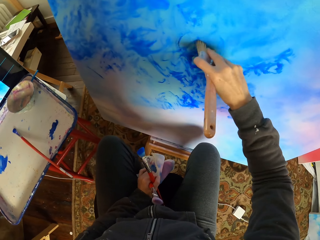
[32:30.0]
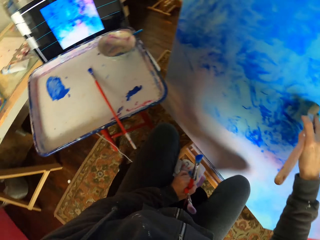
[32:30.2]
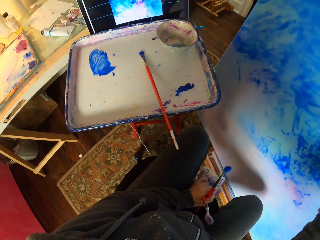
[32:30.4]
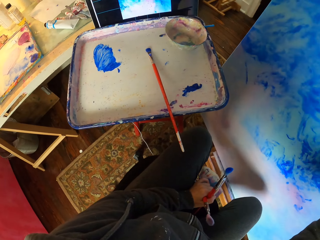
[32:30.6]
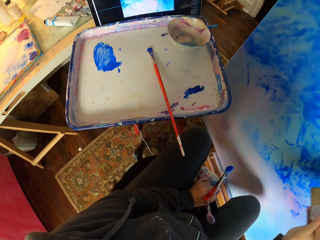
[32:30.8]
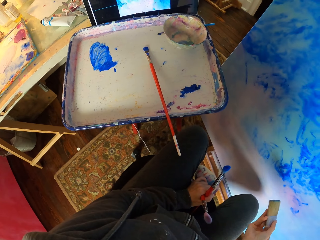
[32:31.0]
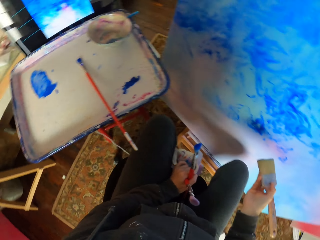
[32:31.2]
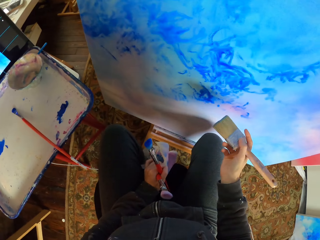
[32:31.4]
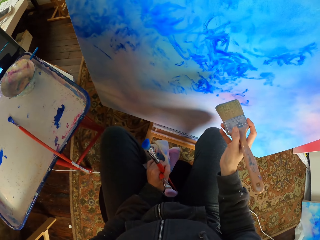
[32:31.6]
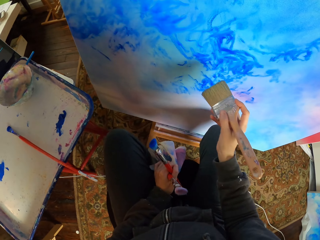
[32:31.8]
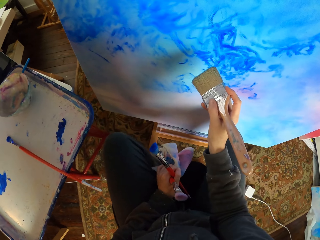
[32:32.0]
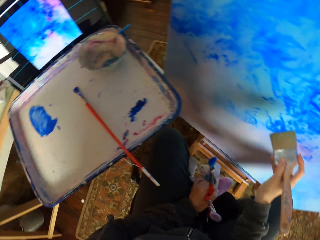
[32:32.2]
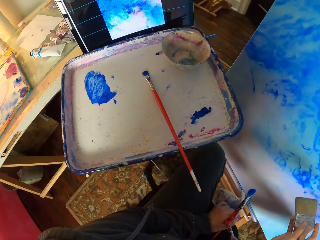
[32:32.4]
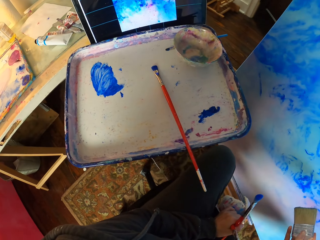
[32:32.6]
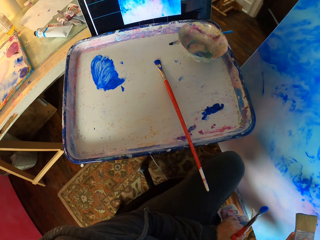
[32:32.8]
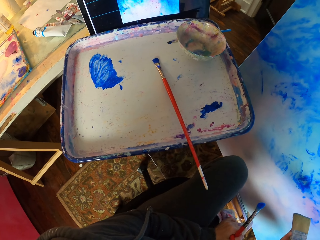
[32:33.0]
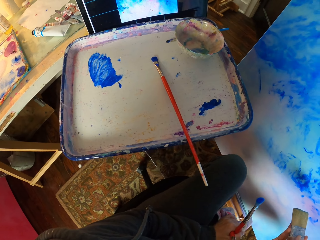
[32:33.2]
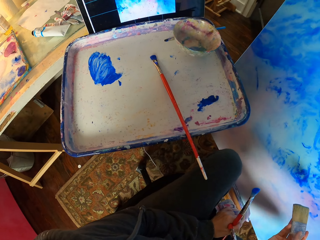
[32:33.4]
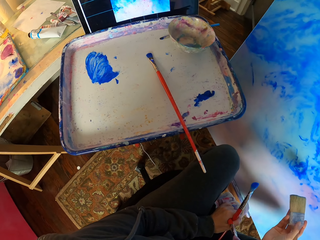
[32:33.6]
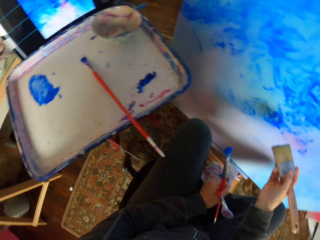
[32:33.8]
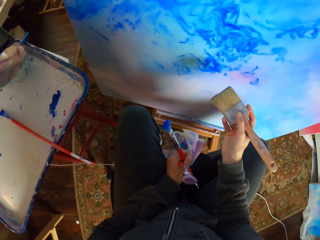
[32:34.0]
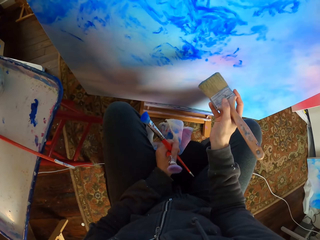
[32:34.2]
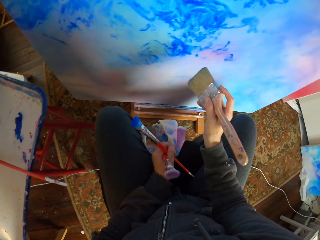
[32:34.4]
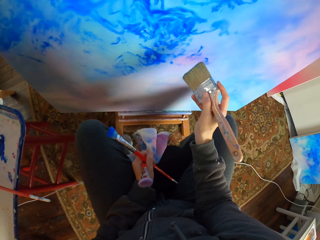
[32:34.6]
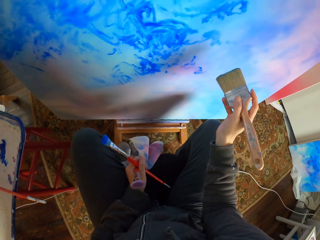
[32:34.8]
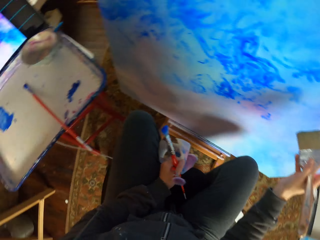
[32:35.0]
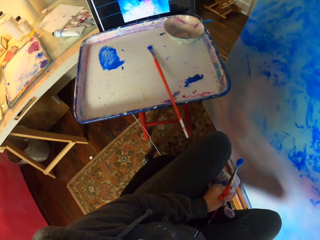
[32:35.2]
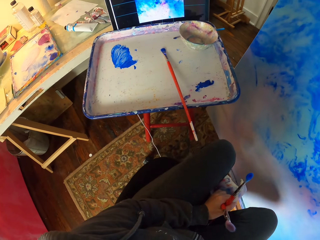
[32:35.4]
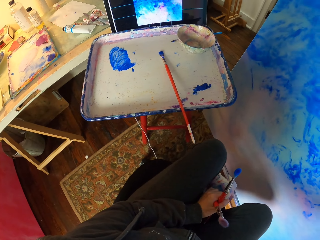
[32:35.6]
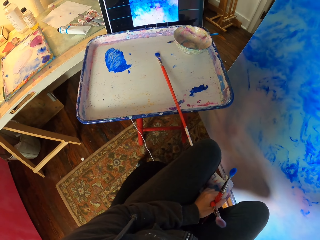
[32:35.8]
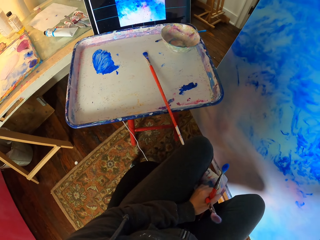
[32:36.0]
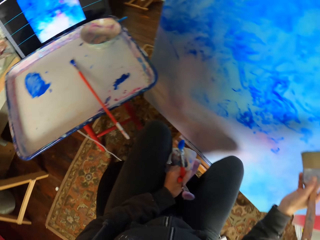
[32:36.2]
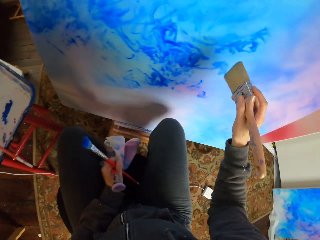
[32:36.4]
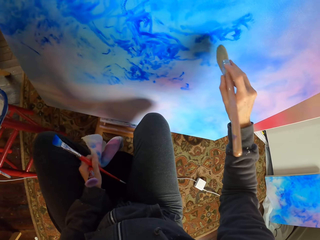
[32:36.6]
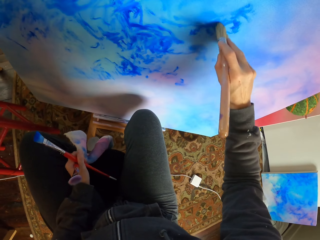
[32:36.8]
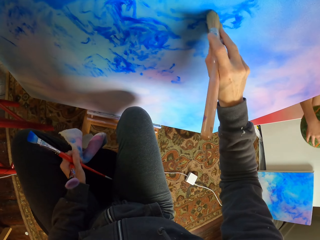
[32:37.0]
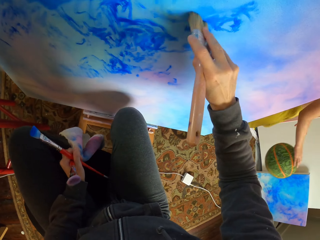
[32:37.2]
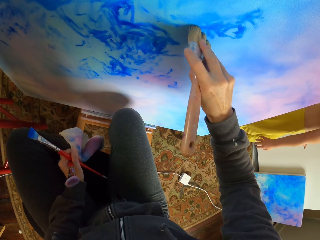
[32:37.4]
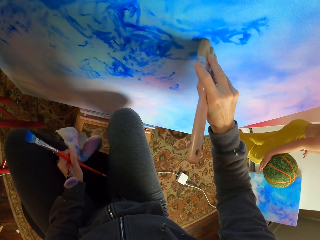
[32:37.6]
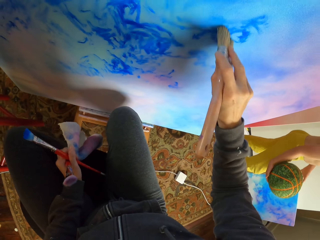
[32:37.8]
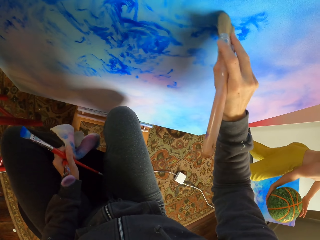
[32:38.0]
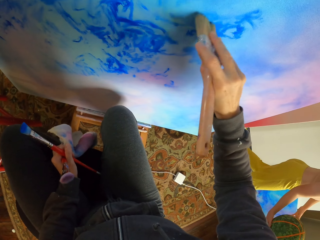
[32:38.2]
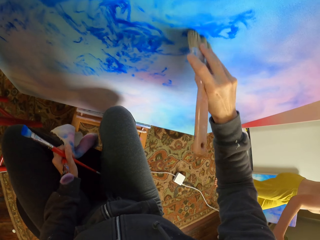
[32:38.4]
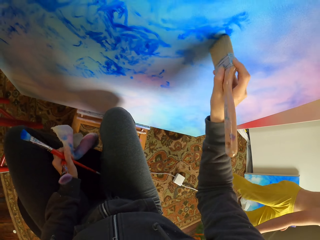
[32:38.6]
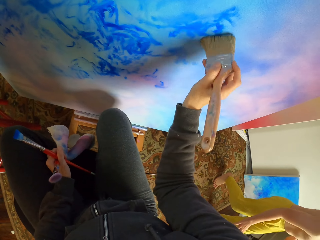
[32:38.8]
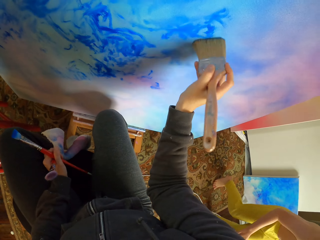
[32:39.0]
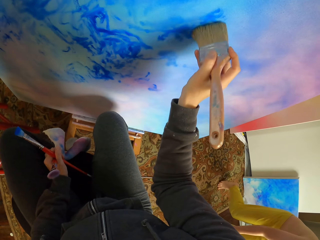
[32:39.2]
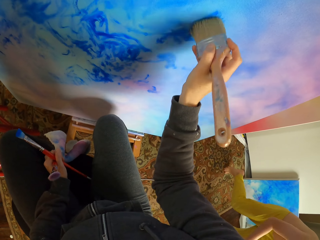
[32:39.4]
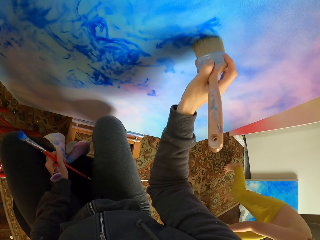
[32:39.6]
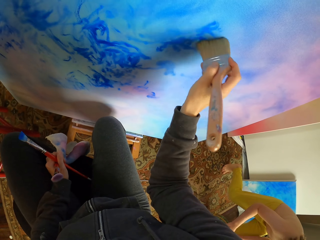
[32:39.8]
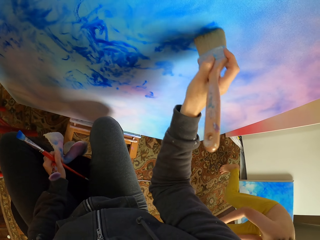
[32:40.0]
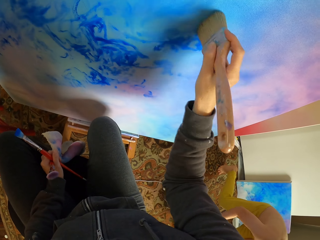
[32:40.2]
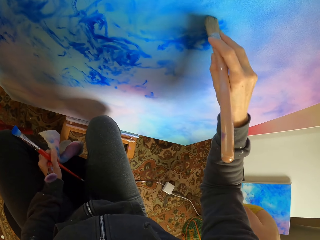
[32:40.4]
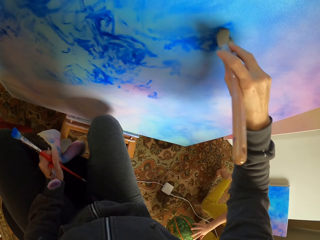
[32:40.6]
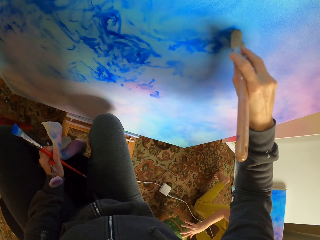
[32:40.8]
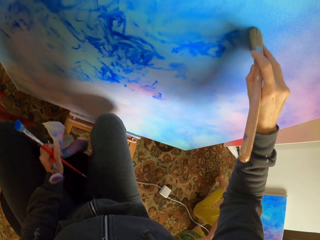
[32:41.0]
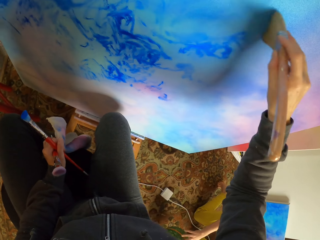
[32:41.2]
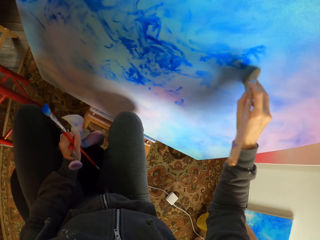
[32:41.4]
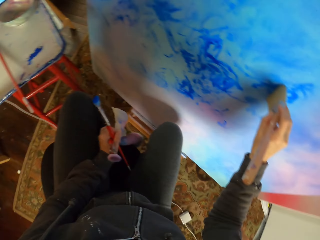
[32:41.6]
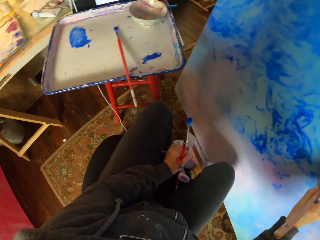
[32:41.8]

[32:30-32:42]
The camera wearer looks at the screen. They dry brush the art portrait.

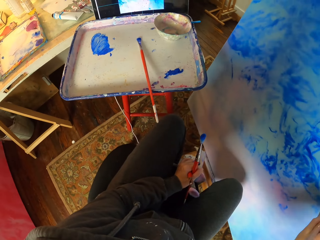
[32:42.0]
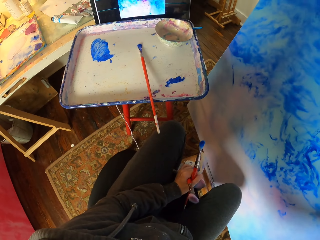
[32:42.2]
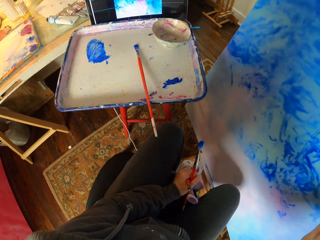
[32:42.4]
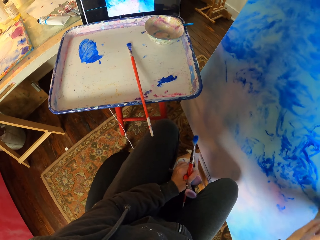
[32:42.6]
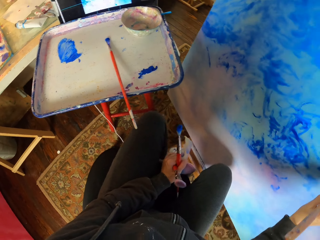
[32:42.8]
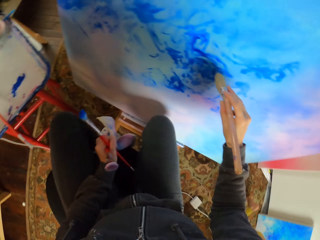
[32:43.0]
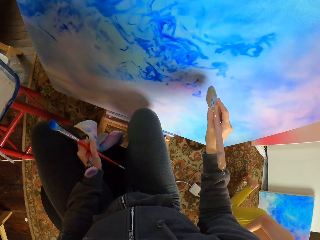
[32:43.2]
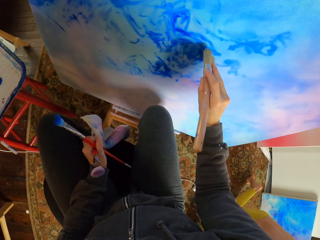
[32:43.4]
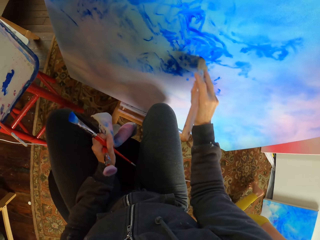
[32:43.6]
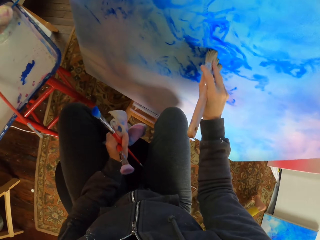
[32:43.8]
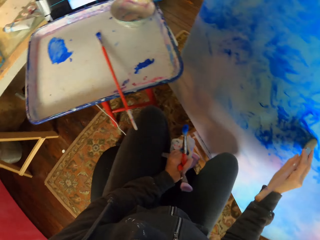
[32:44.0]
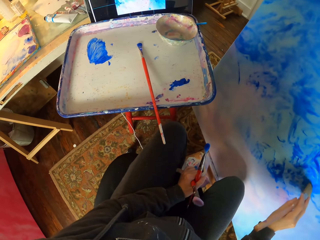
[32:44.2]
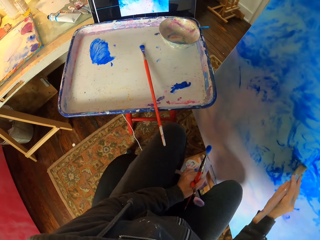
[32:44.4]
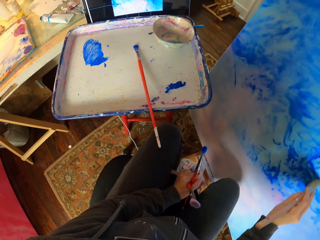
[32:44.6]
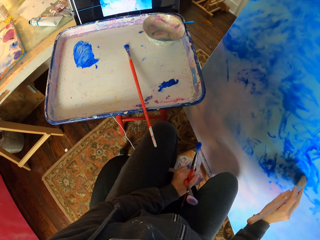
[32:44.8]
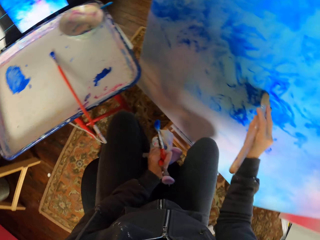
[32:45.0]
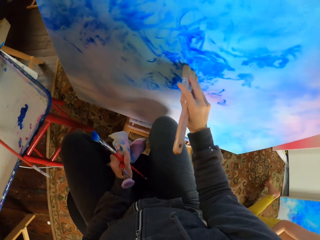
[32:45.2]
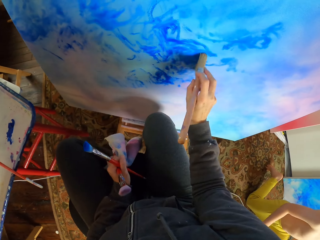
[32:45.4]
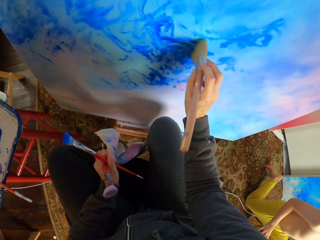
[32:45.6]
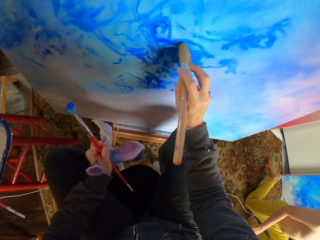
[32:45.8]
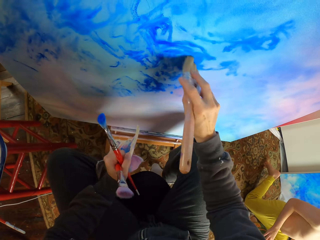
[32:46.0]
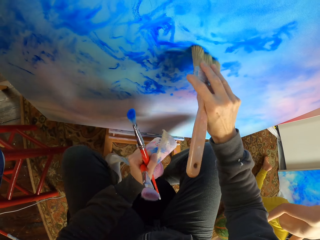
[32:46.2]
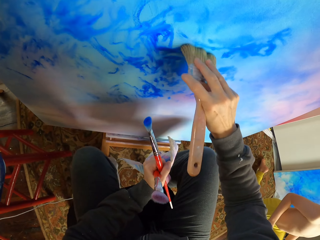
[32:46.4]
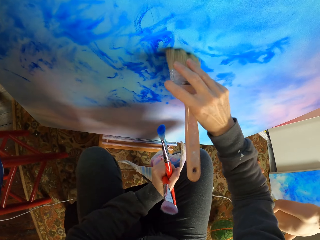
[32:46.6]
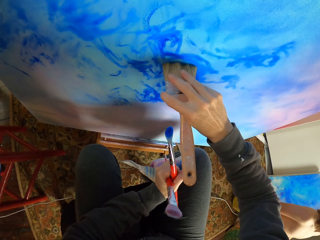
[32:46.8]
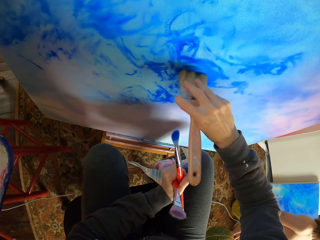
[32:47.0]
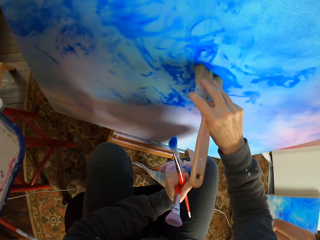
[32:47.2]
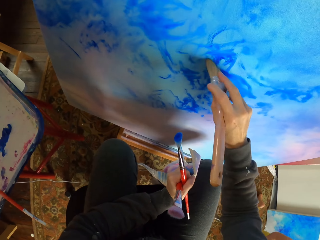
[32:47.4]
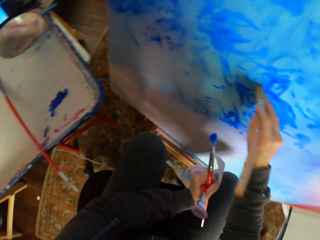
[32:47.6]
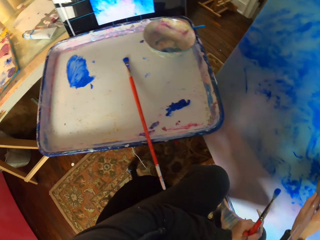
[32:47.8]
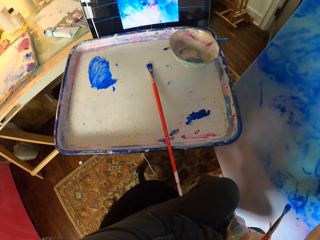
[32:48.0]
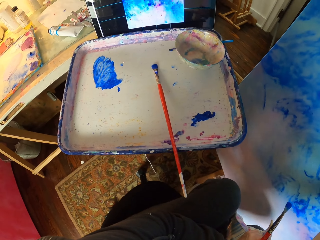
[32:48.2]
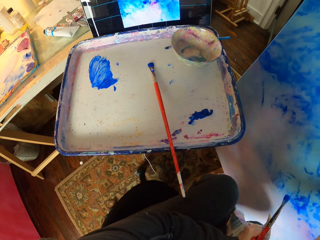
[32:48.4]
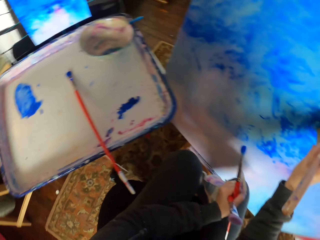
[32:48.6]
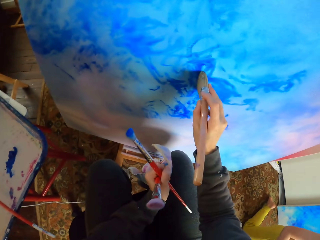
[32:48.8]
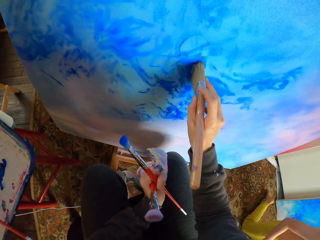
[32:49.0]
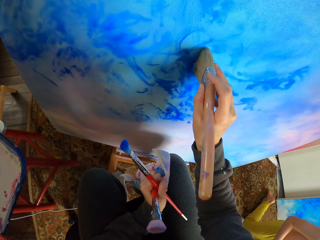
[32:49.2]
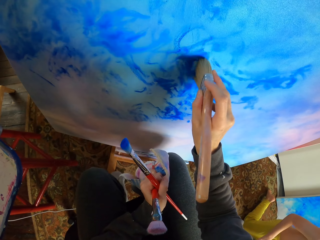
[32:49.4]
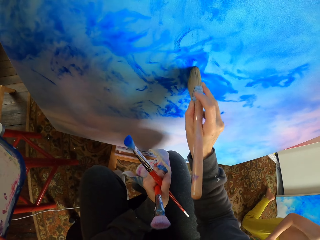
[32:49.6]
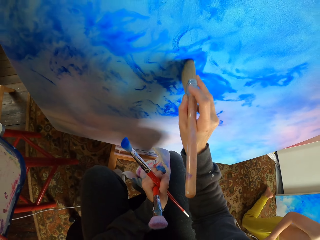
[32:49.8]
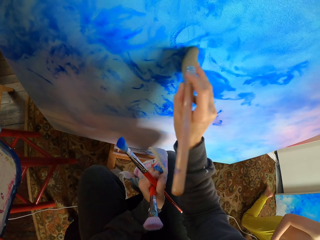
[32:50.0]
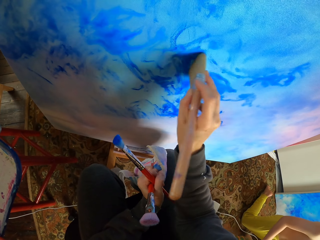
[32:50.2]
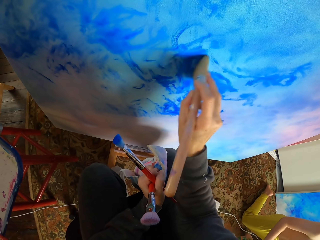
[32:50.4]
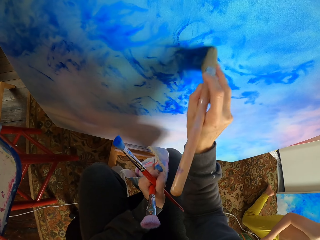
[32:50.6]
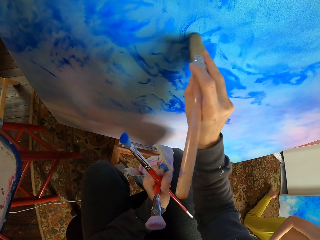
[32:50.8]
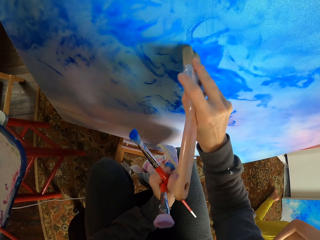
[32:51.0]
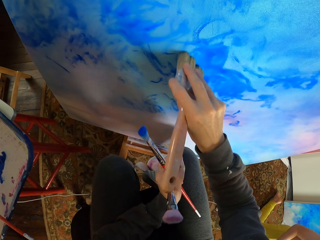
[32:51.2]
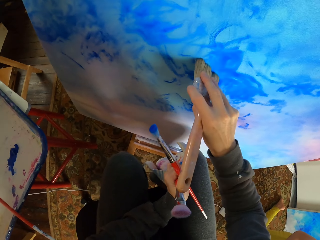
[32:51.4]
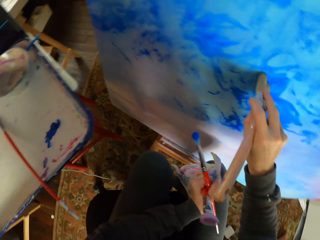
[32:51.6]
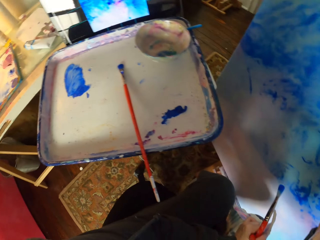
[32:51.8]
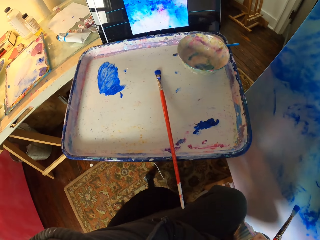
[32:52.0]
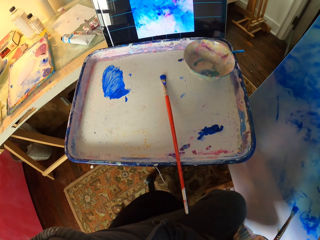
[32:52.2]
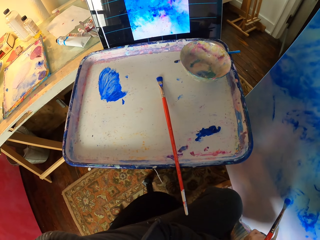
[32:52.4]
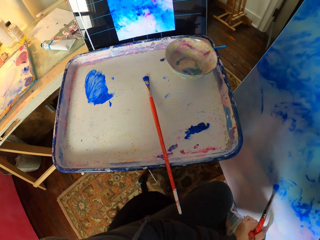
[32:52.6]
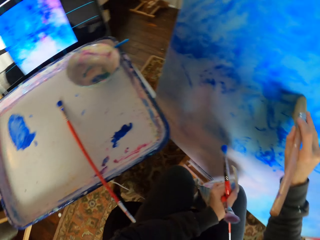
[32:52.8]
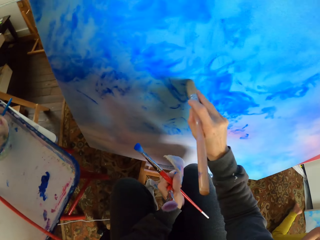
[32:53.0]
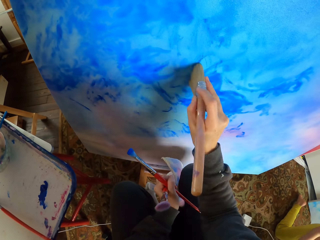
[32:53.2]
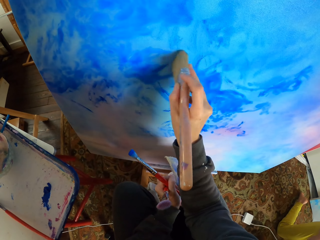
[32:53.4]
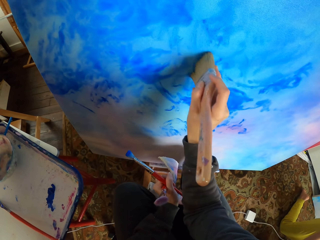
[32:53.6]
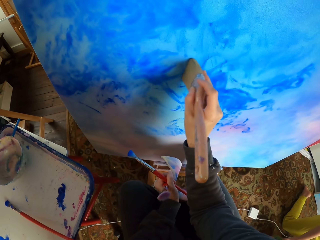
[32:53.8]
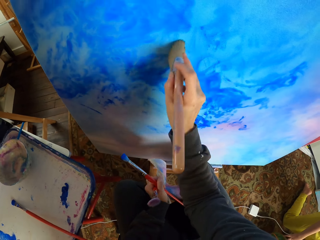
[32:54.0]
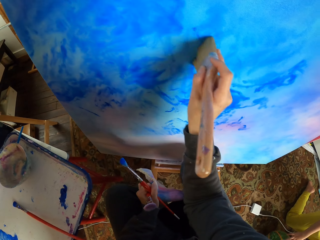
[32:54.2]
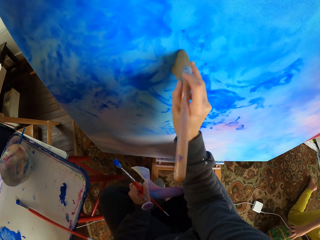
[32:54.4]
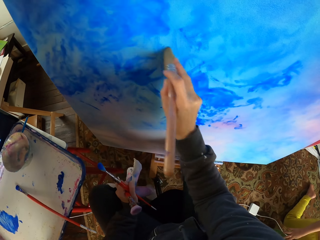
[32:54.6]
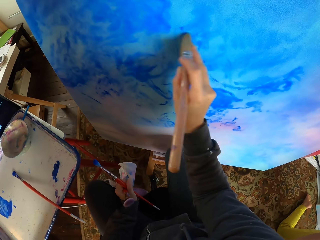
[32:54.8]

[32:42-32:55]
The camera wearer looks at the screen. They dry brush the art portrait.
